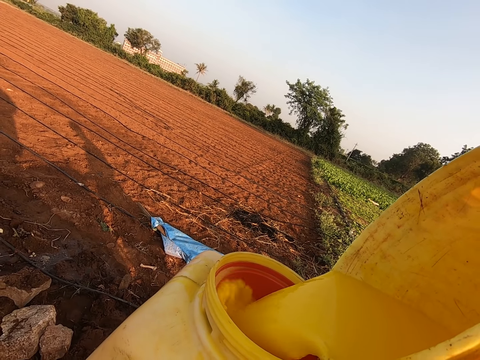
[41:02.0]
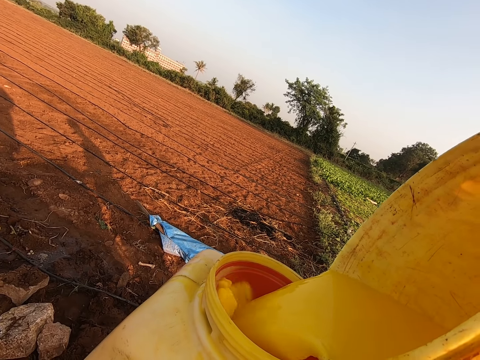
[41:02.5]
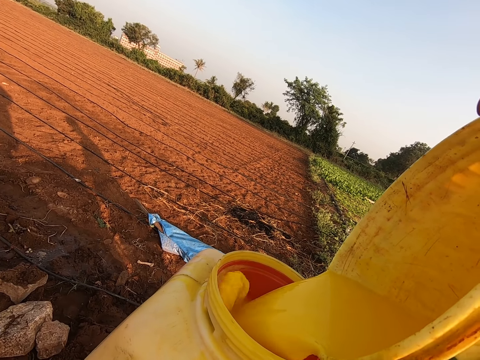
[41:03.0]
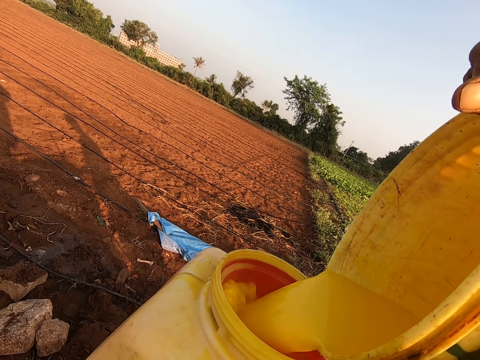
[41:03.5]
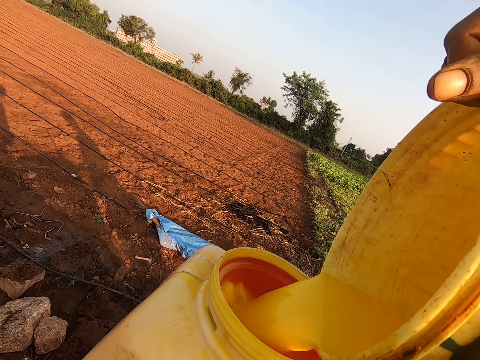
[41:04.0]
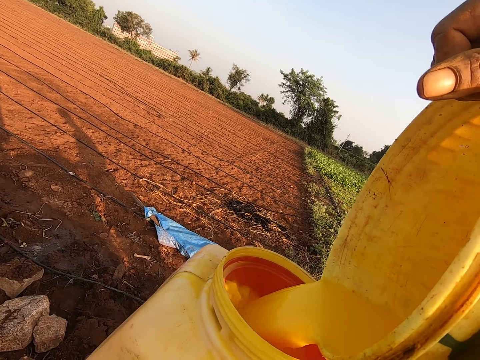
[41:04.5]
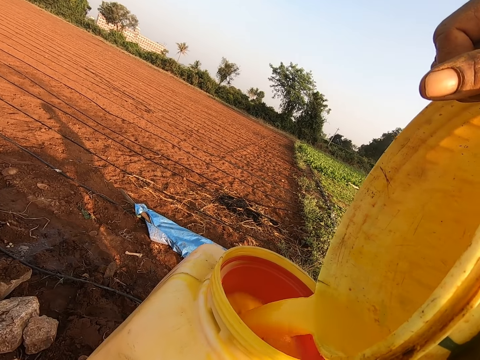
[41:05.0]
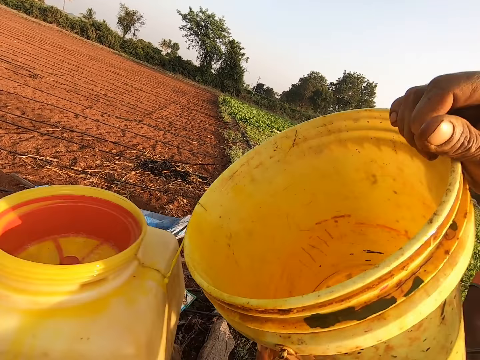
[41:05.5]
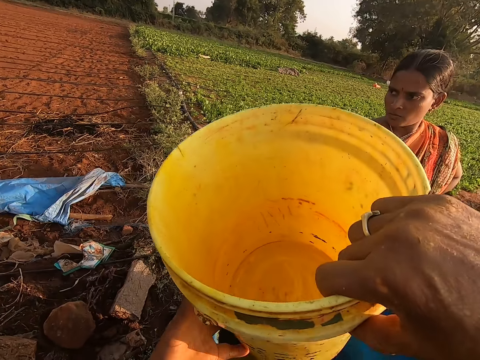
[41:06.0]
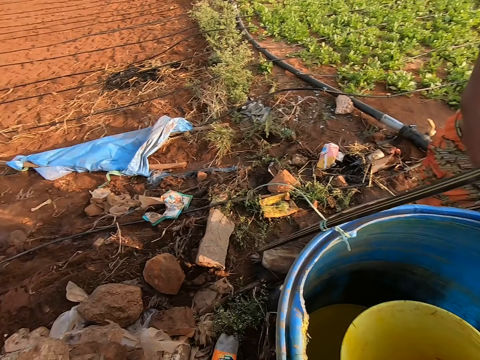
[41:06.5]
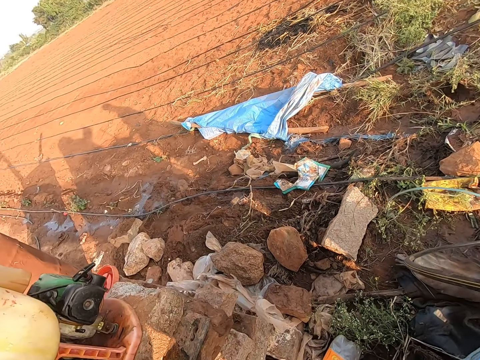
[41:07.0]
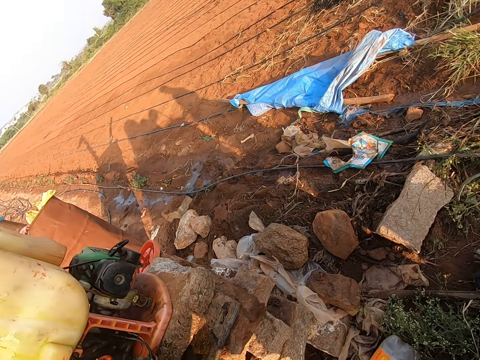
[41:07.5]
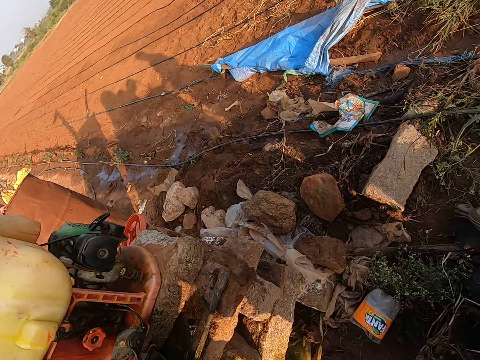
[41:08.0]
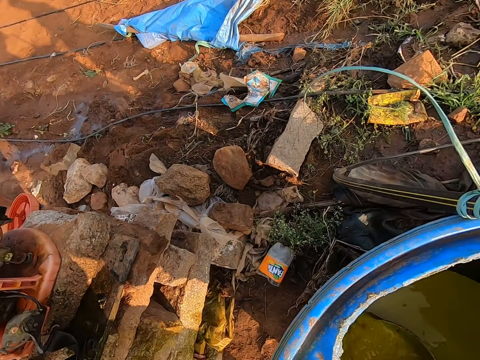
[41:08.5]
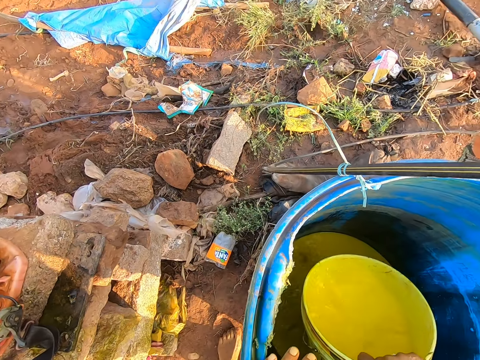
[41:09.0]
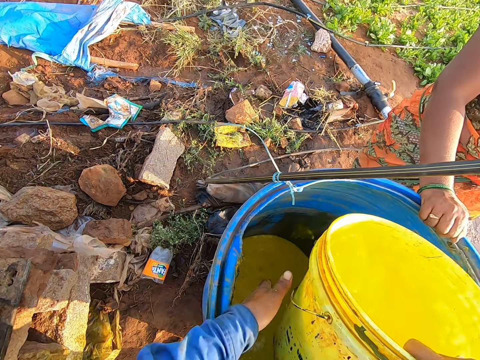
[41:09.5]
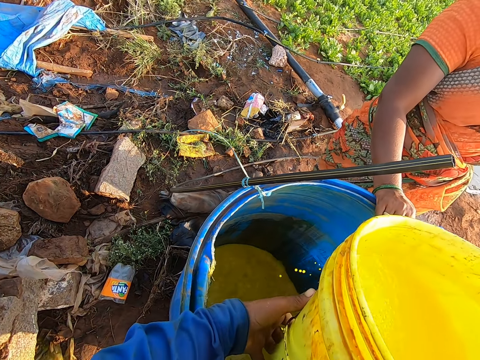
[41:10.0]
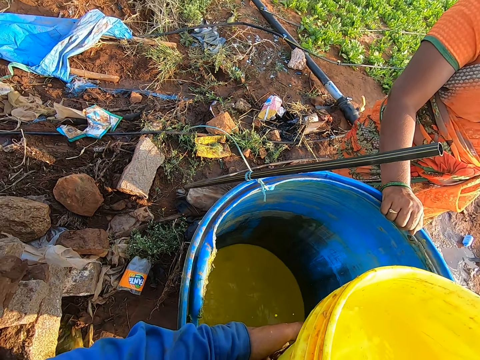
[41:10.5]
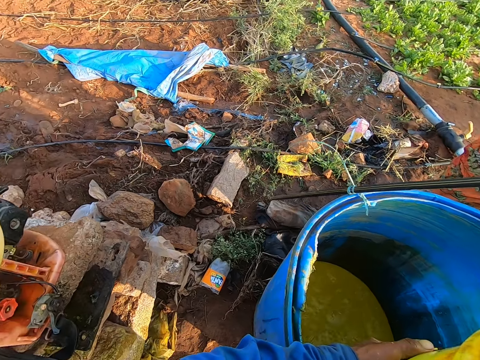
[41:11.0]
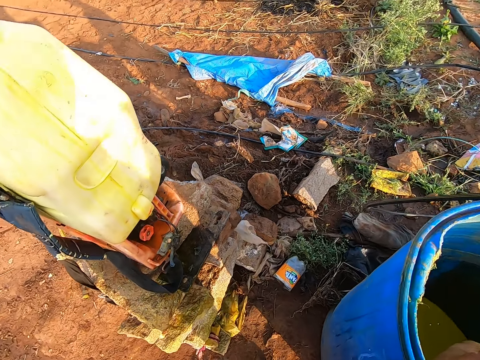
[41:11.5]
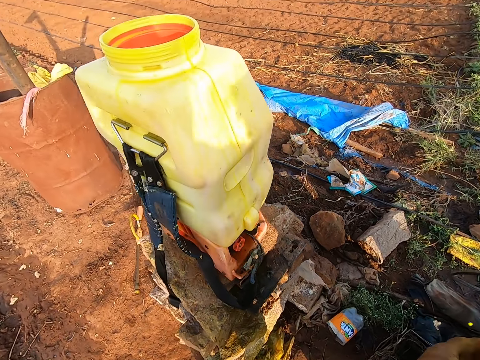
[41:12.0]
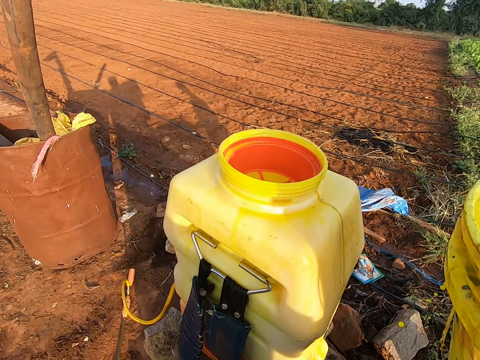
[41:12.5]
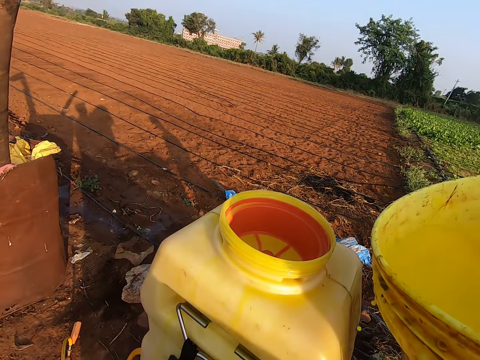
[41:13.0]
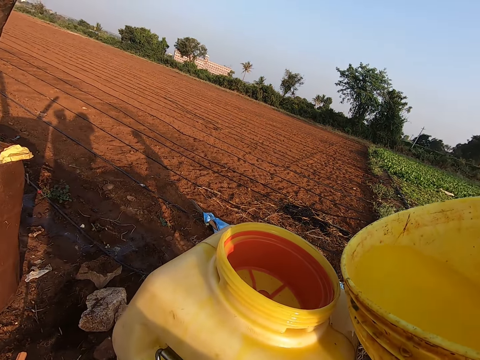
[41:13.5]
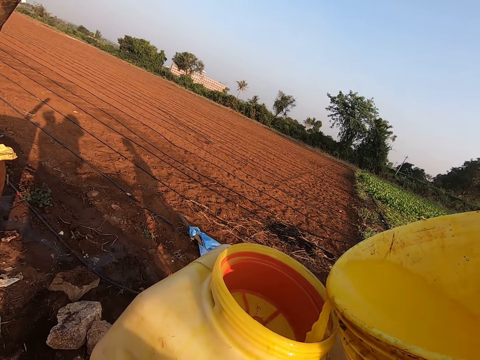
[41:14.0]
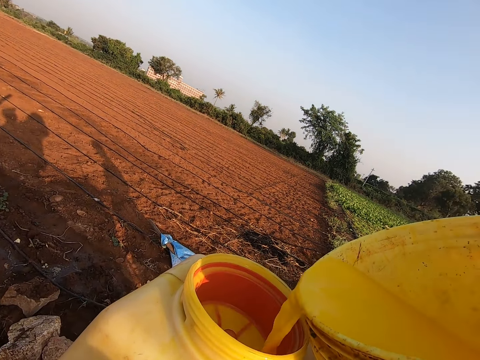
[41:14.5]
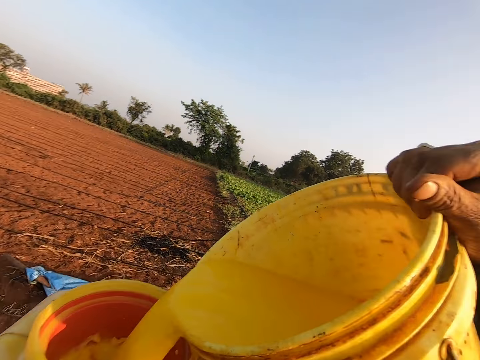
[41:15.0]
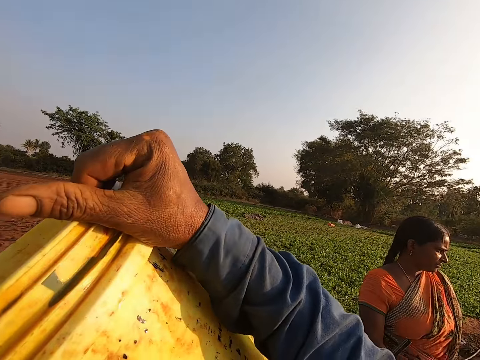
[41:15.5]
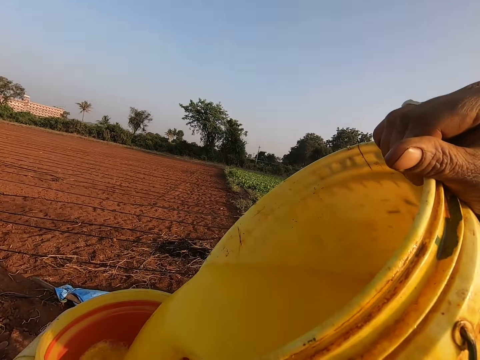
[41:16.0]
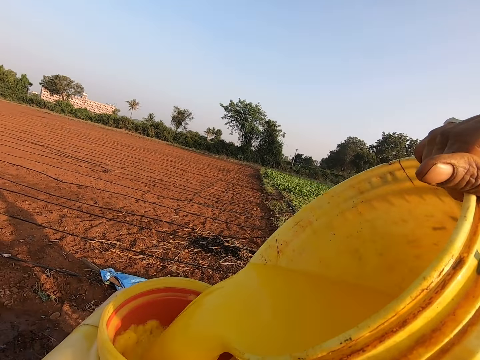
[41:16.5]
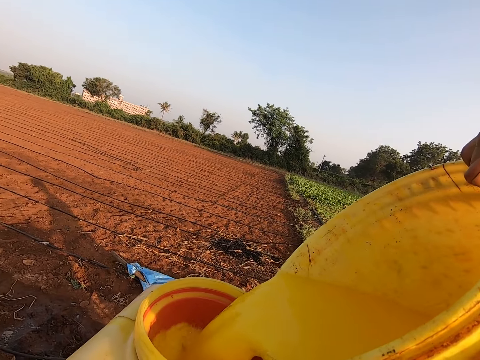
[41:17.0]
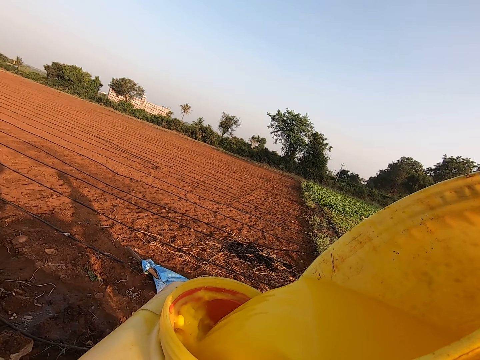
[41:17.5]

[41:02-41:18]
The camera wearer looks around. They fetch the yellow liquid. They walk. They pour the yellow liquid in a sprayer.

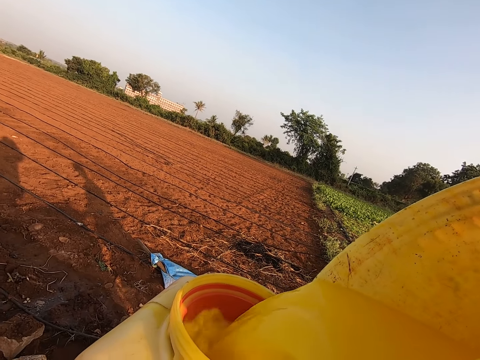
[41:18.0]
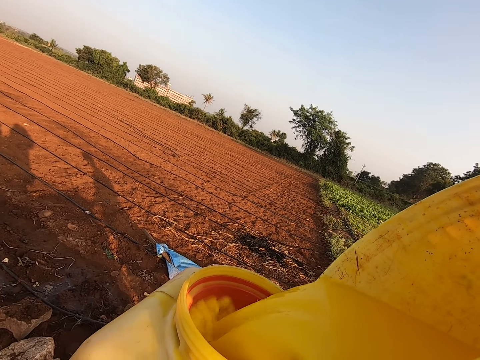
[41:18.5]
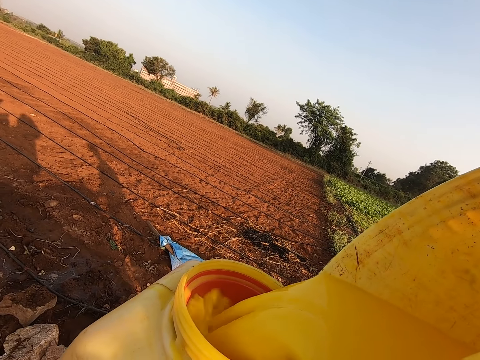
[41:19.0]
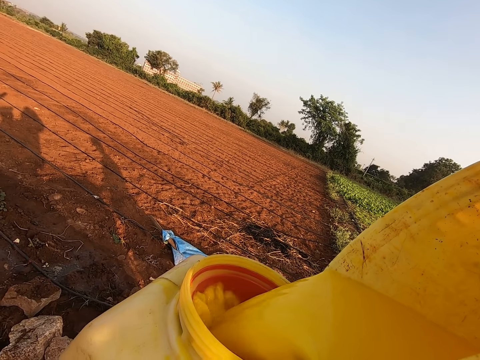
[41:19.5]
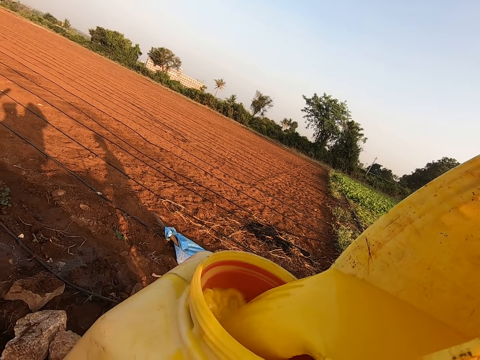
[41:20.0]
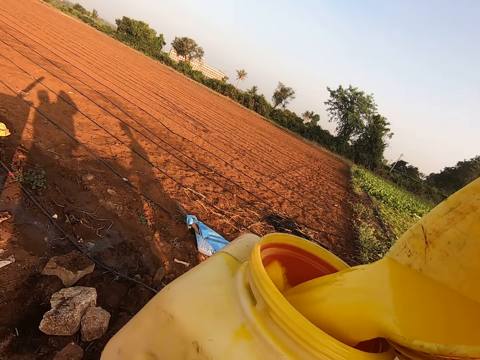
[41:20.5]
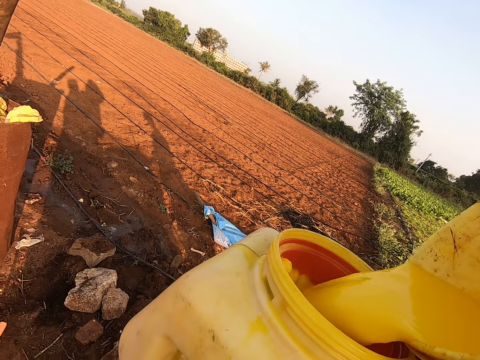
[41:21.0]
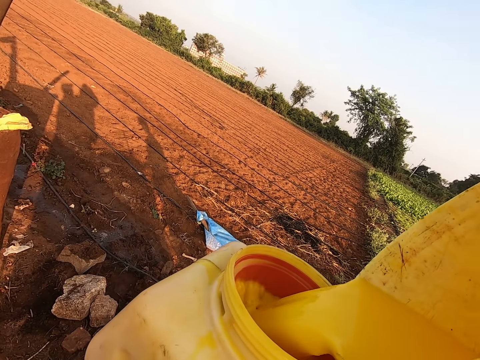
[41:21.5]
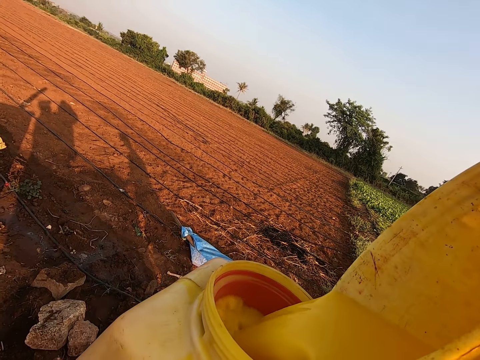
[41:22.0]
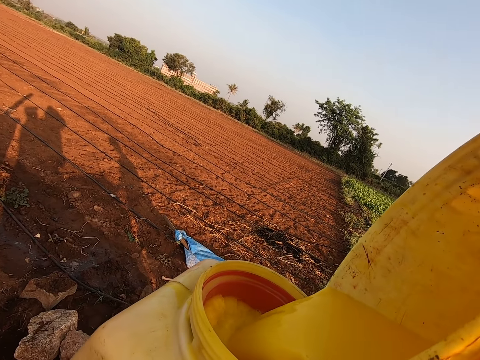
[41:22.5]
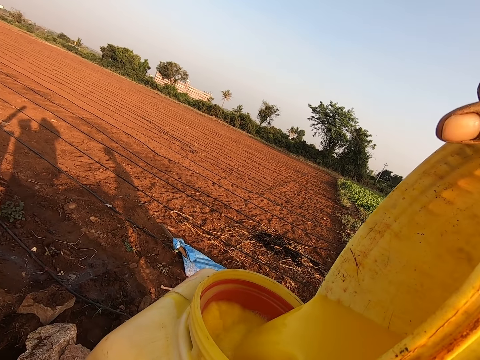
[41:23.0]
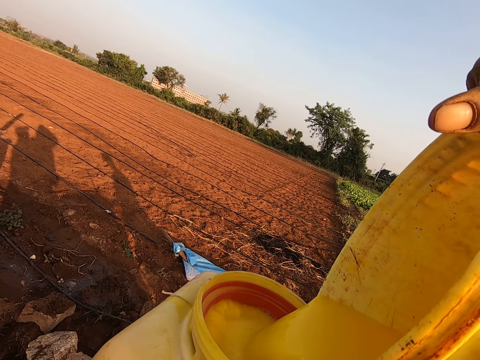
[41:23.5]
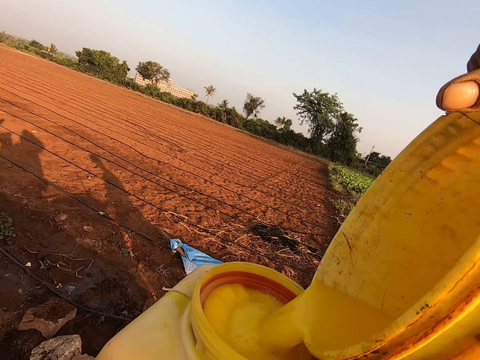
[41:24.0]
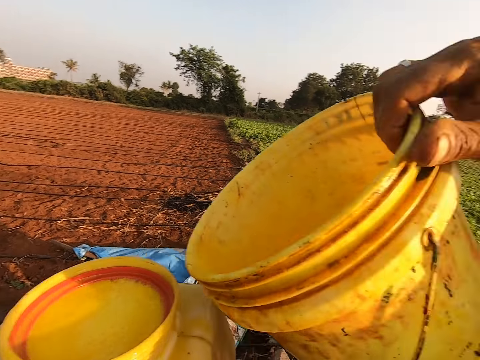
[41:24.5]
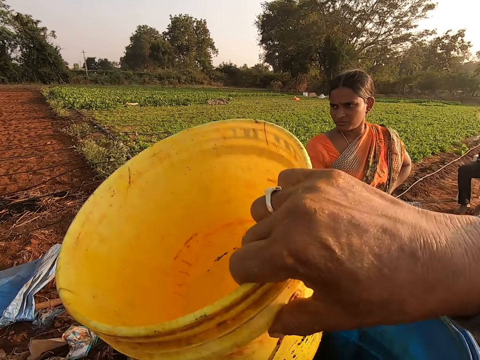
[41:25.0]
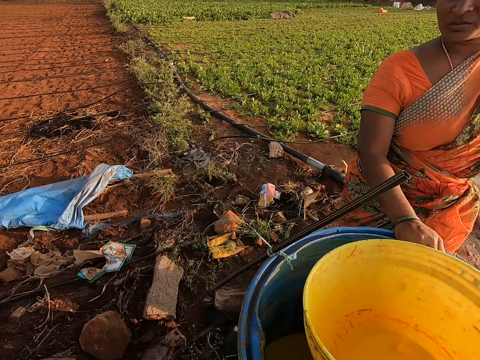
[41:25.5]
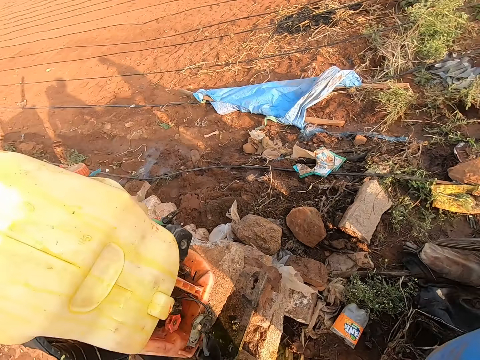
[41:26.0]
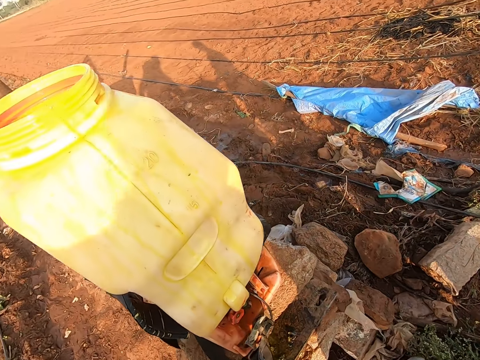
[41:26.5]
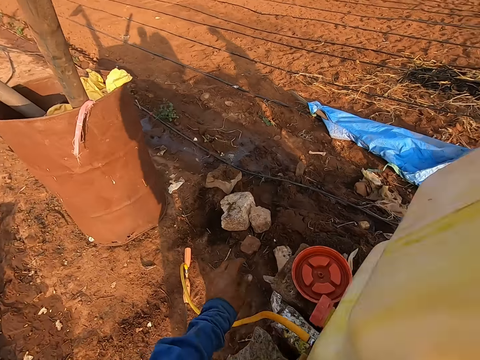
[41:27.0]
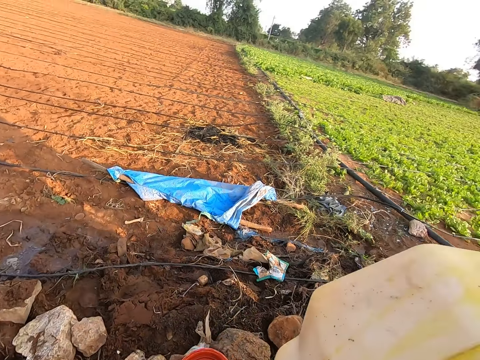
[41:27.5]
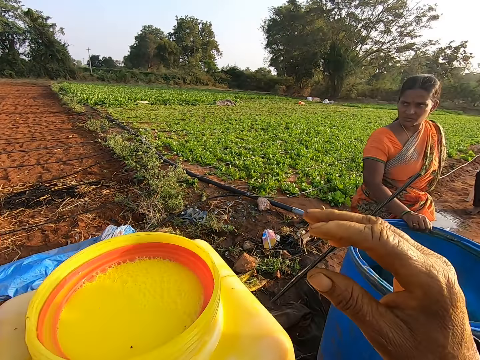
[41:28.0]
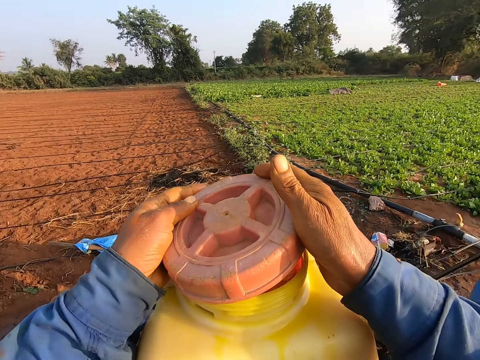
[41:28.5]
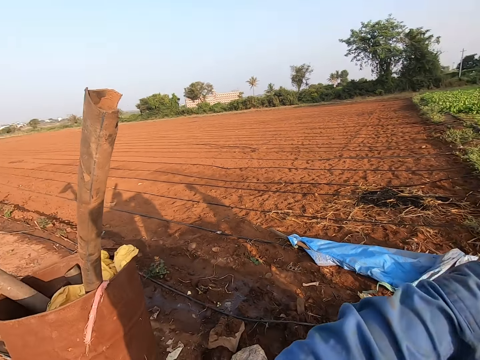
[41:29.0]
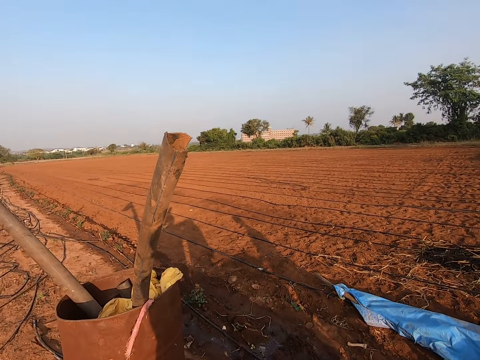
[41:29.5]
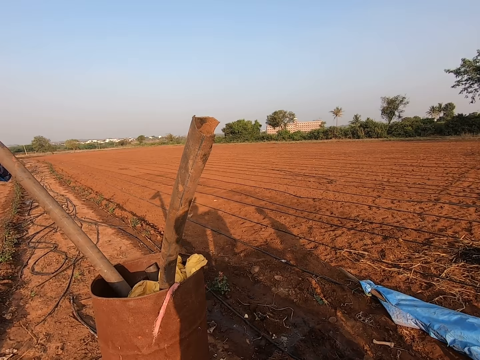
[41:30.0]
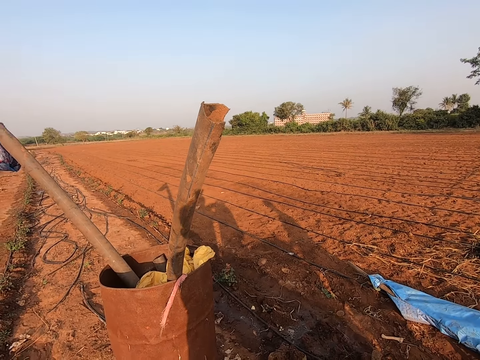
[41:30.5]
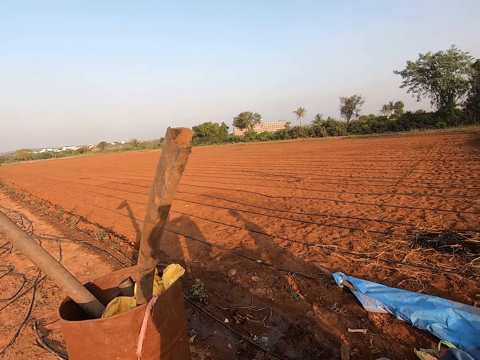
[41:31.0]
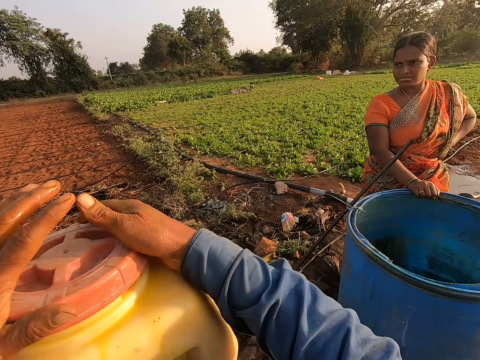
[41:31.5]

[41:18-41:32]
The camera wearer drops the bucket into the drum with his right hand. He picks up the knapsack cover from some stones with his left hand. He looks around. He covers the knapsack sprayer with the cover in both hands.
